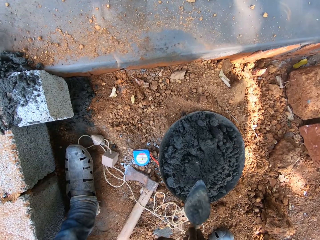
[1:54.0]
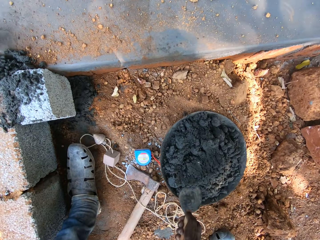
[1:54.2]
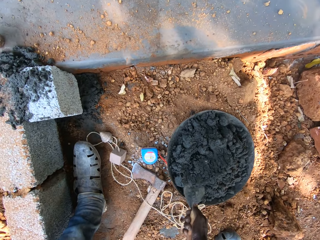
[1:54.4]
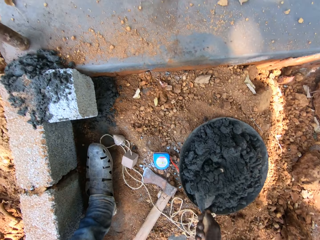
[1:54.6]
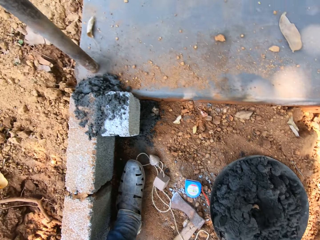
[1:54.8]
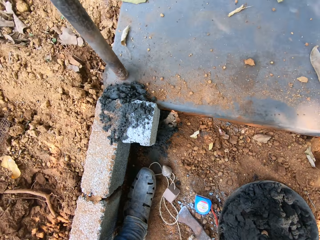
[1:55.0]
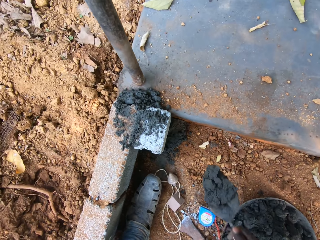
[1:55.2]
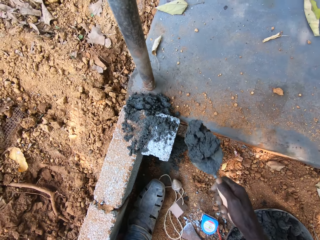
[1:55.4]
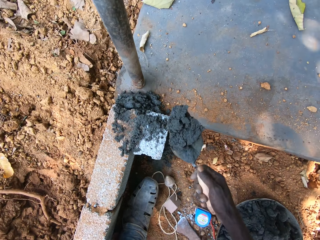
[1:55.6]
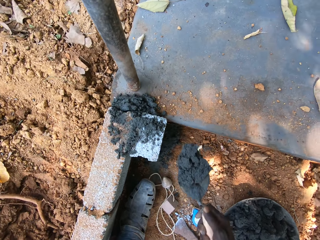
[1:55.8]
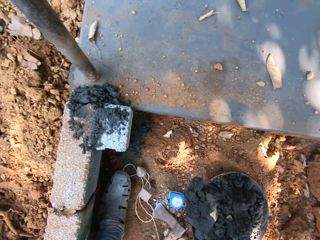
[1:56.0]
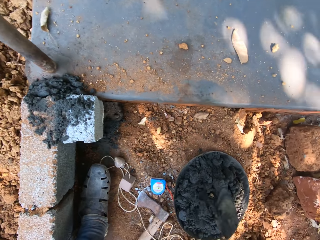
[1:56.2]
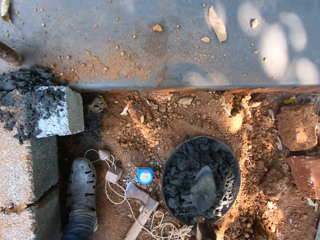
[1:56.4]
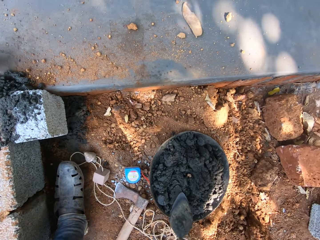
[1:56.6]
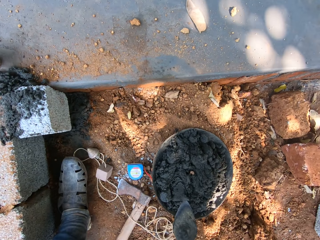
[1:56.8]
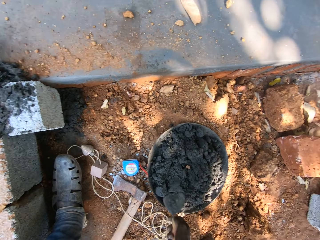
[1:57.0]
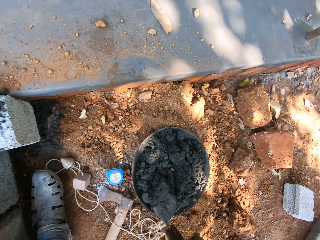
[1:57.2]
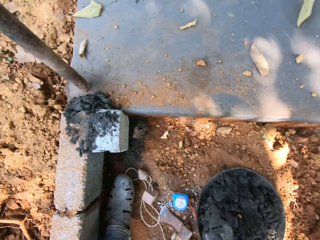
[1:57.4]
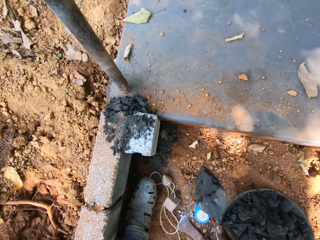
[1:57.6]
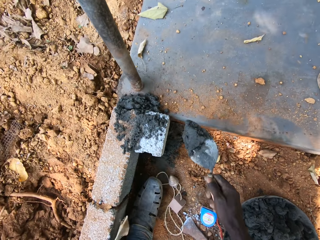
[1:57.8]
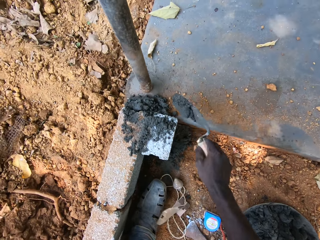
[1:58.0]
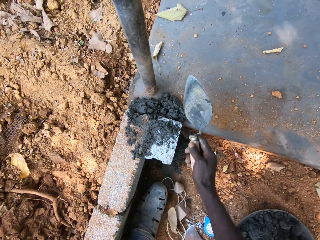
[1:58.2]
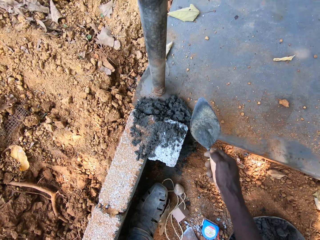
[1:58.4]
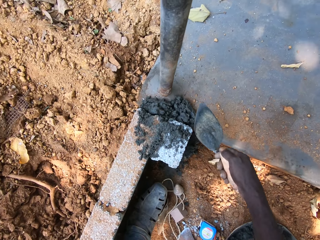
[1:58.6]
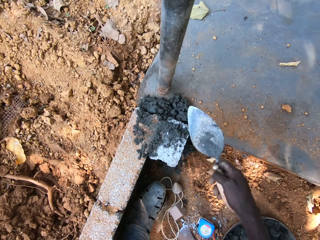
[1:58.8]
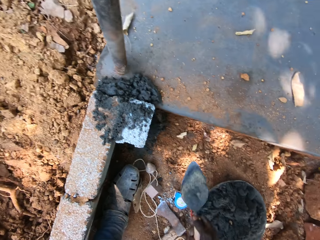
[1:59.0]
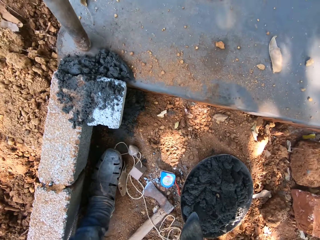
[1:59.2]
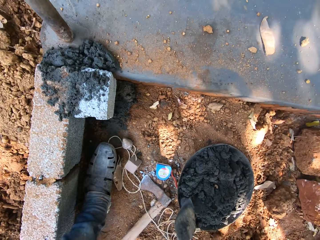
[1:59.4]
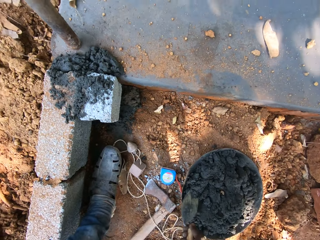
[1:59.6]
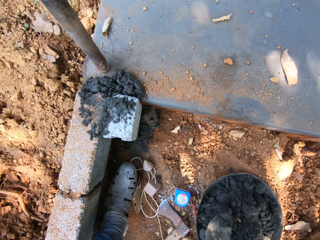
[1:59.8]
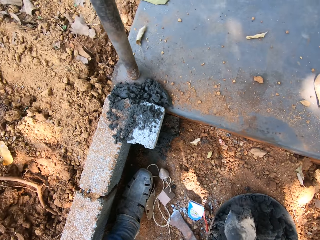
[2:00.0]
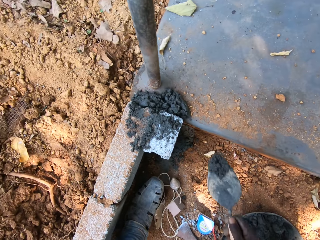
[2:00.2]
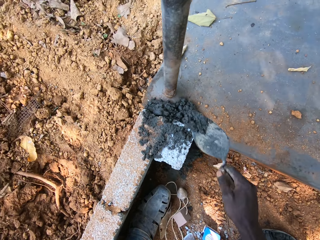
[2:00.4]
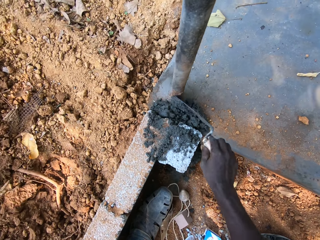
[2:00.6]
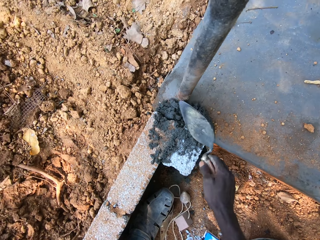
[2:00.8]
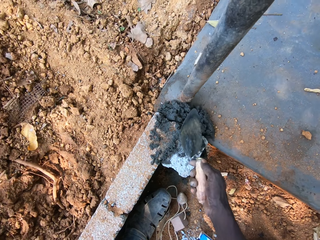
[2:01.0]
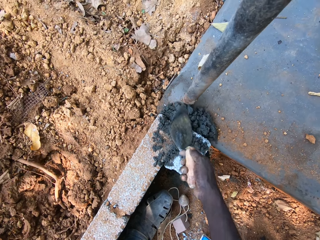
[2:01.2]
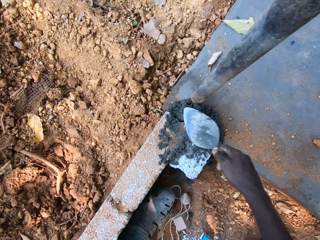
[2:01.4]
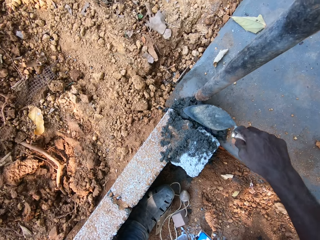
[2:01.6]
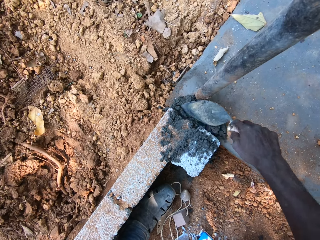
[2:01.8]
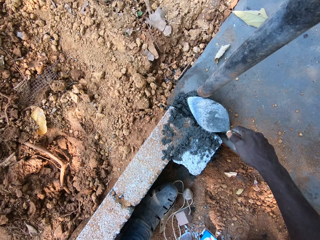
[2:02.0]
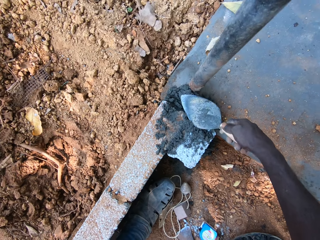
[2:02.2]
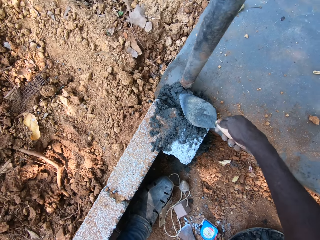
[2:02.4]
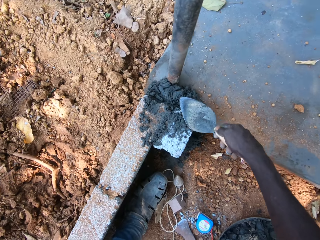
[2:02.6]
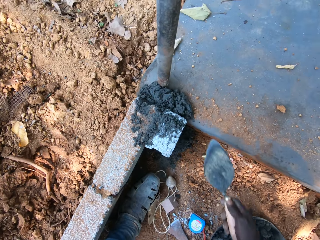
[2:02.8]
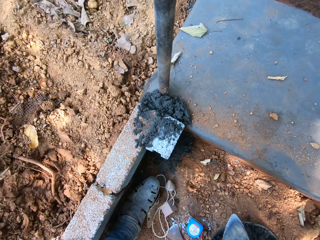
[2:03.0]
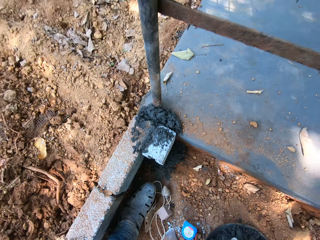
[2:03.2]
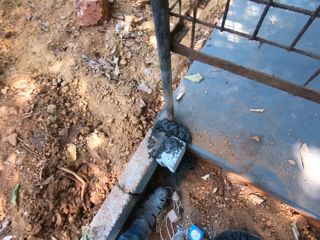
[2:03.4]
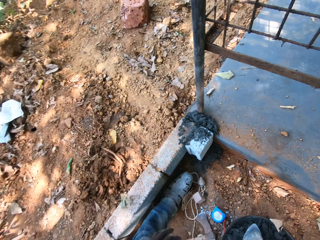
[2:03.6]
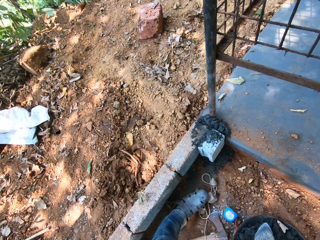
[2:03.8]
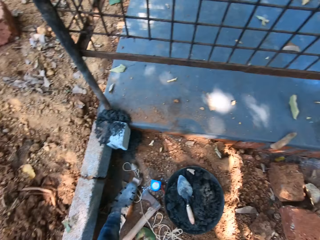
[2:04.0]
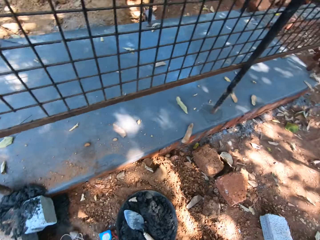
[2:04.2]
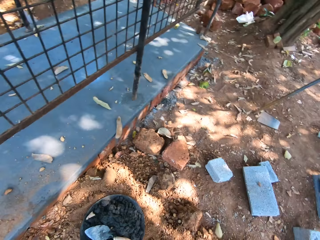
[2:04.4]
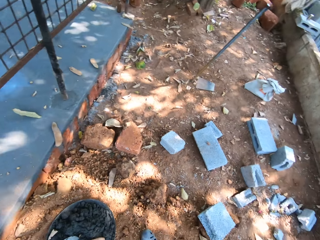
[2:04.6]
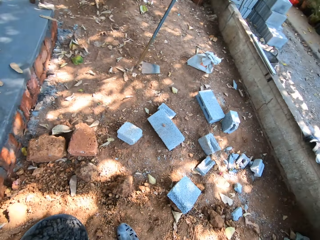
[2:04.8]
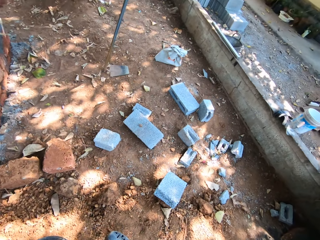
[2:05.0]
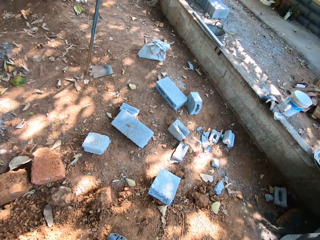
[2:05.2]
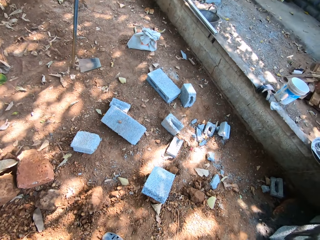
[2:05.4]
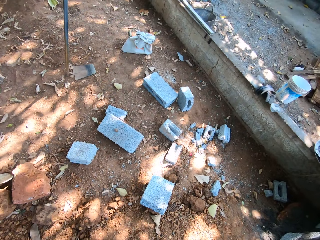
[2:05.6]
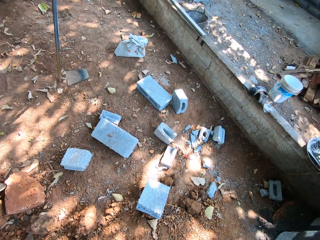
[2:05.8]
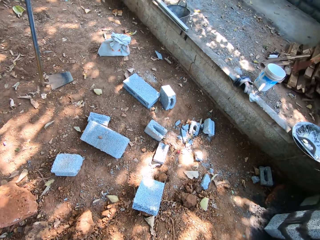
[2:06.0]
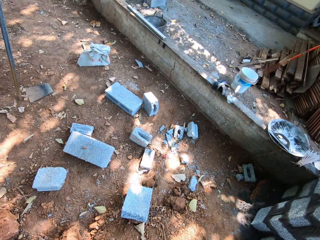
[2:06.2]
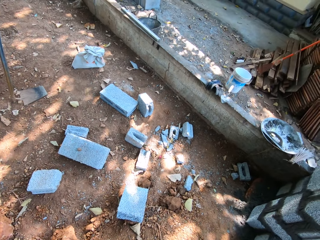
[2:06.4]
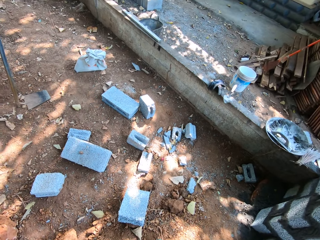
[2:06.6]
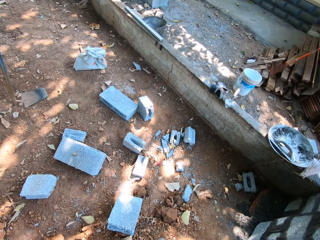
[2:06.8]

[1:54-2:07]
The camera wearer takes mortar from the head pan on the ground with the trowel in his right hand. He drops the mortar on the trowel into the head pan on the ground with his right hand. He takes mortar from the head pan on the ground with the trowel in his right hand. He pours the mortar on the brick with the trowel in his right hand. He takes mortar from the head pan on the ground with the trowel in his right hand. He pours the mortar on the brick with the trowel in his right hand. He smoothens the mortar on the brick with the trowel in his right hand. He constructs the wall. He looks around the construction.

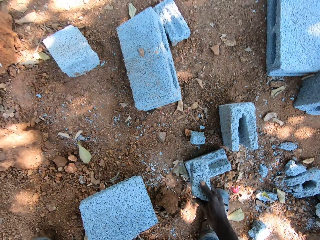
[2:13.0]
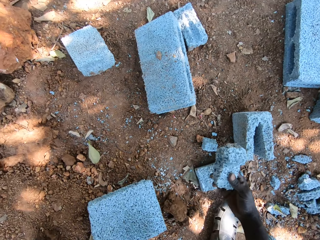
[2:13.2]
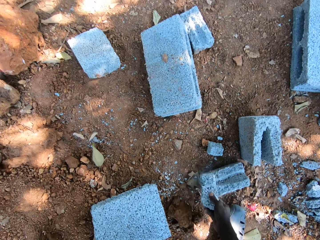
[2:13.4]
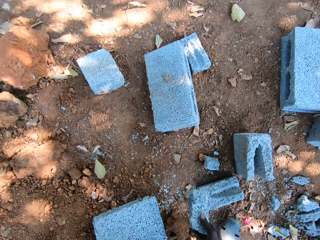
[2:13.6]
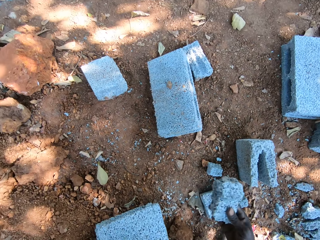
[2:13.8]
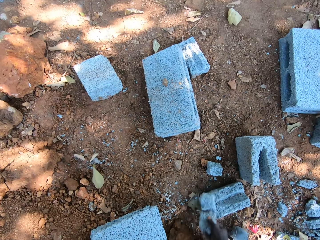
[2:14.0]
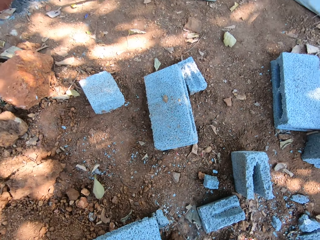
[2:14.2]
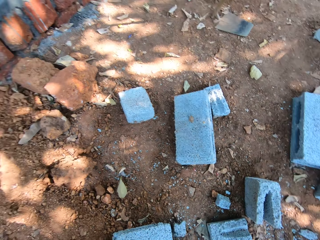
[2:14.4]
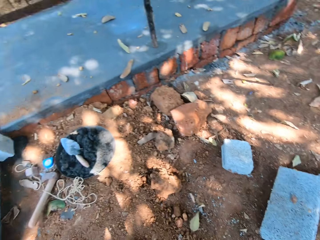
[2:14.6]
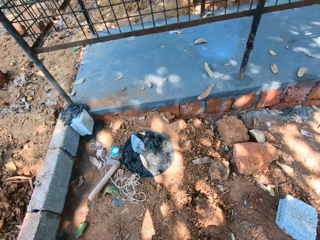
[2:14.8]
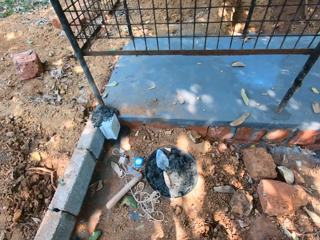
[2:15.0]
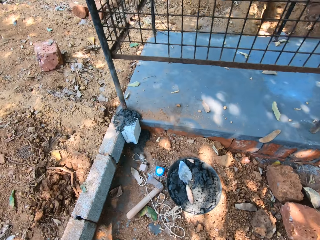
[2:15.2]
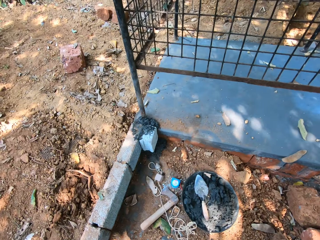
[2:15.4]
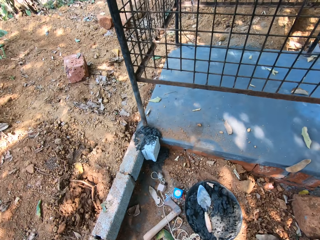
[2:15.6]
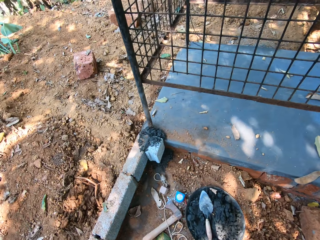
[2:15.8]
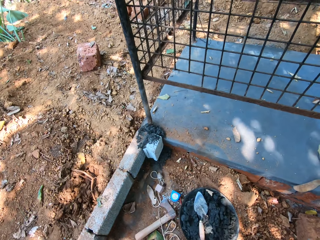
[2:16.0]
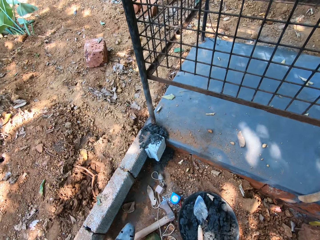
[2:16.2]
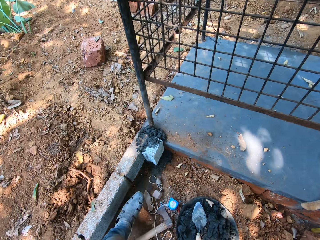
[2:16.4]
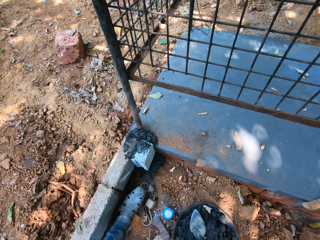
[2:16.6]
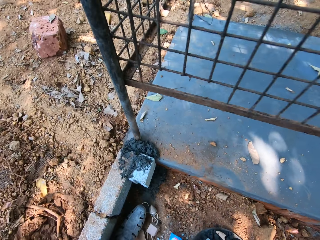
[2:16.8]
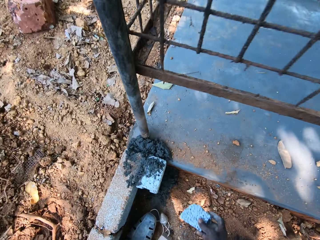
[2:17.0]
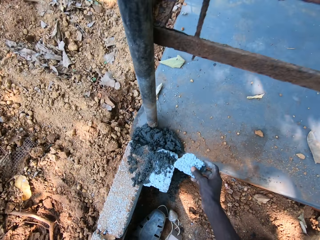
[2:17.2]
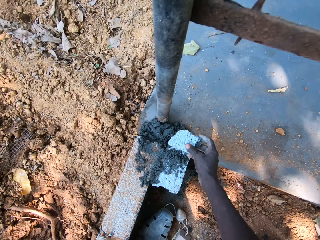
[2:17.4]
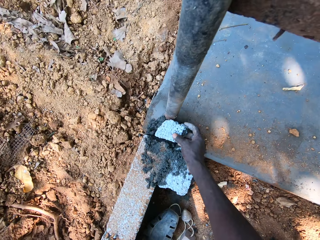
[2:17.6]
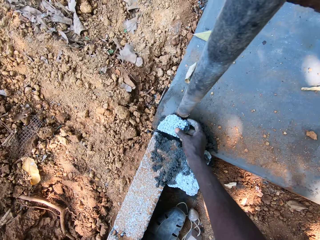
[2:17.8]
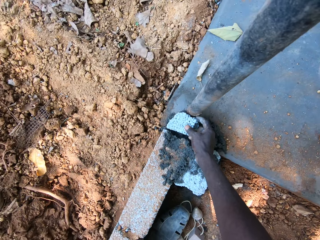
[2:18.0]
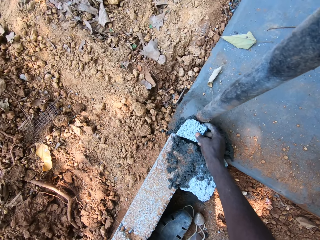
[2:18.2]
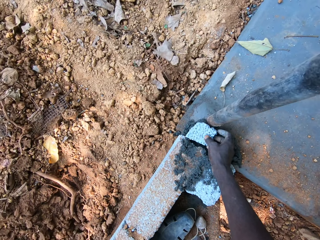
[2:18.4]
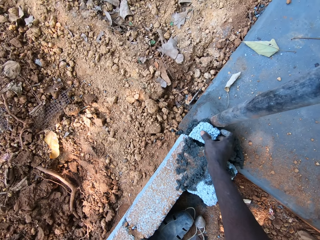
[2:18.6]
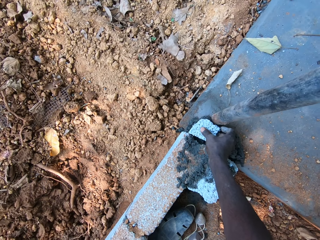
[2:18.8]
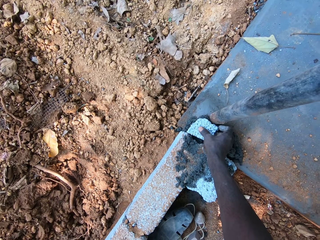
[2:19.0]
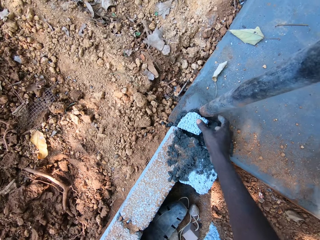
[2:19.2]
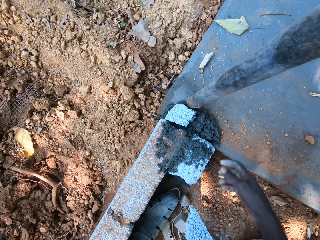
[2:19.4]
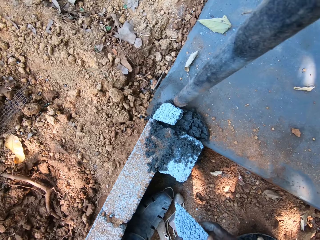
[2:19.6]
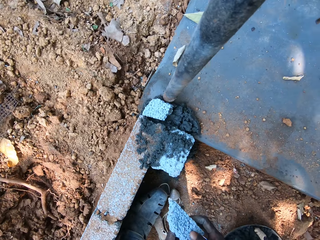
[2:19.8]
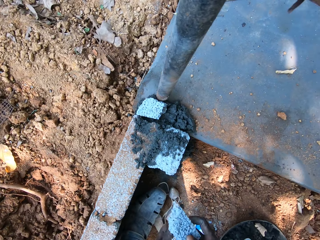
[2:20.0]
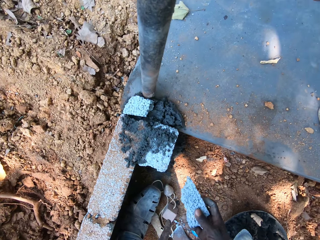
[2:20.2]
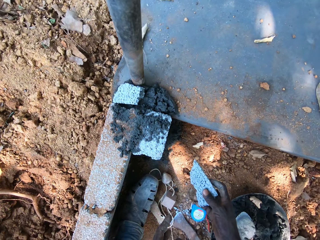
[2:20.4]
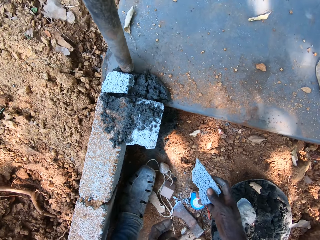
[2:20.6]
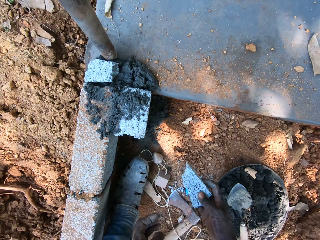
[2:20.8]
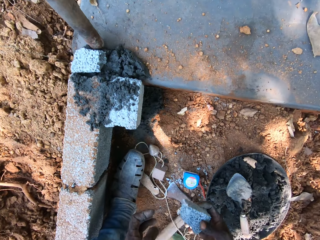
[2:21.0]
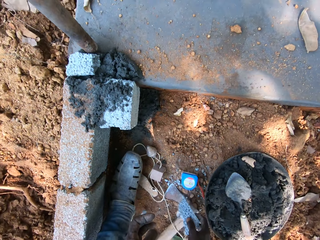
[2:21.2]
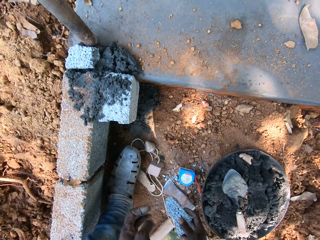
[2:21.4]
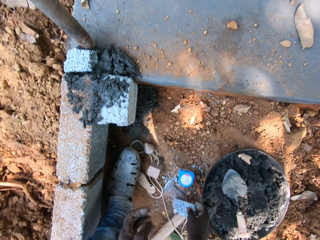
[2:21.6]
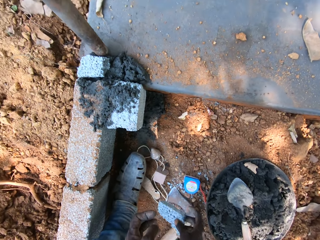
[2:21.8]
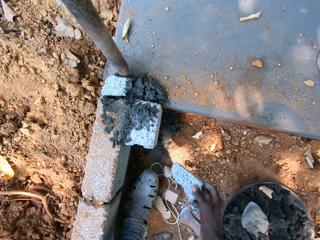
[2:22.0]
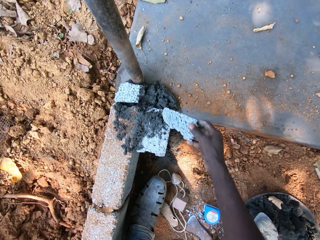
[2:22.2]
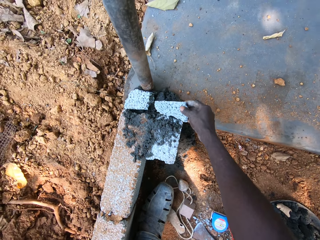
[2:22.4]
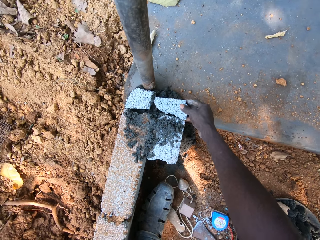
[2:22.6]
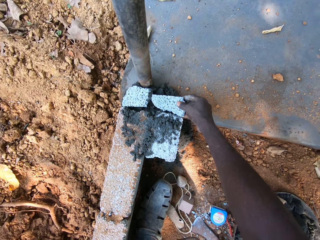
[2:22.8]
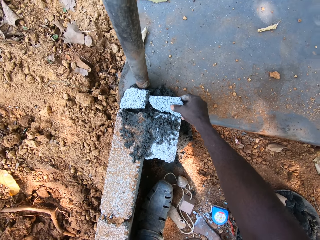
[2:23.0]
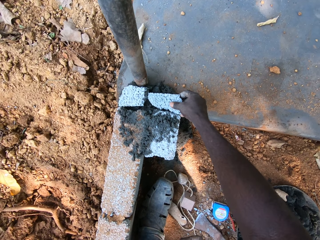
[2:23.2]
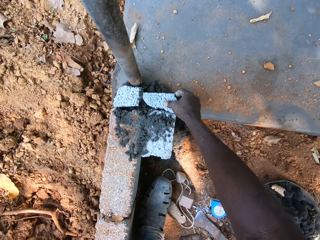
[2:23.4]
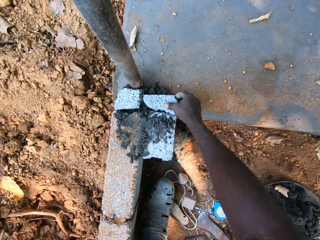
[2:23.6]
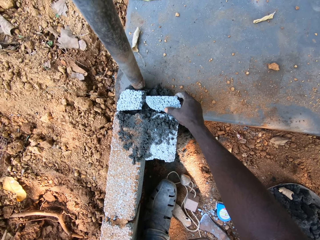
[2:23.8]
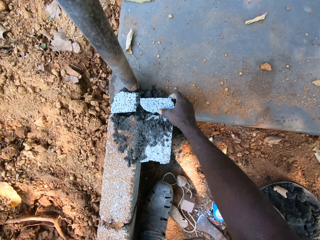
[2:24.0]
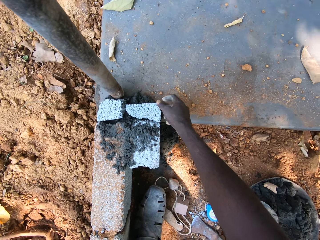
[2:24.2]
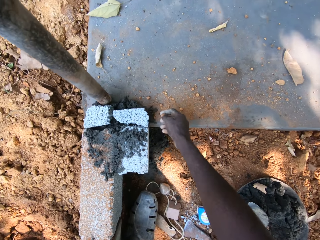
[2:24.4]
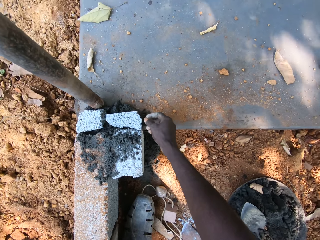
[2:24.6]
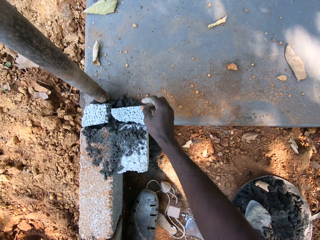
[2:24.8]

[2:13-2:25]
The camera wearer breaks the brick piece on a brick on the ground with his right hand. He hits a block on a block. He looks around the construction. He places the brick in his right hand against the brick on the floor. He constructs the wall. He passes the brick piece in his left hand to his right hand. He hits the brick piece on the axe on the ground with his right hand. He places the brick in his right hand against the brick on the floor, on the sand.
